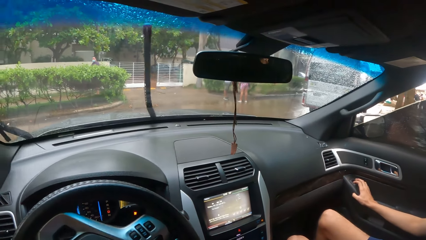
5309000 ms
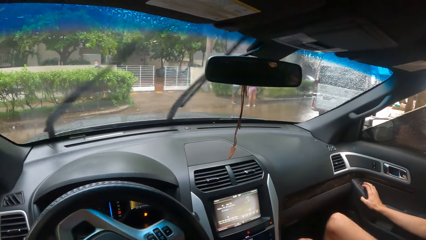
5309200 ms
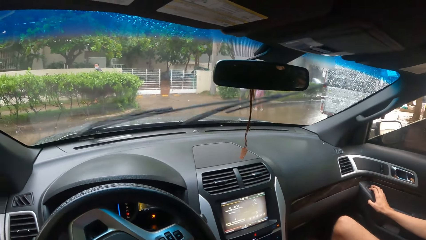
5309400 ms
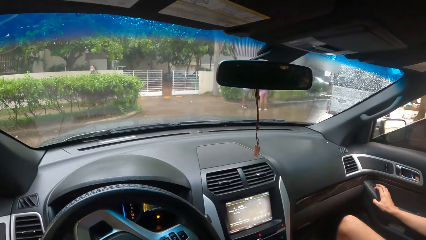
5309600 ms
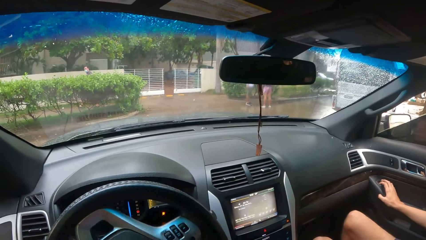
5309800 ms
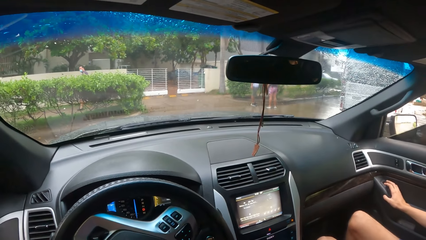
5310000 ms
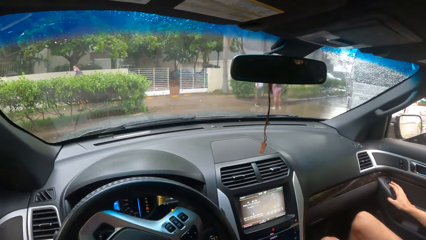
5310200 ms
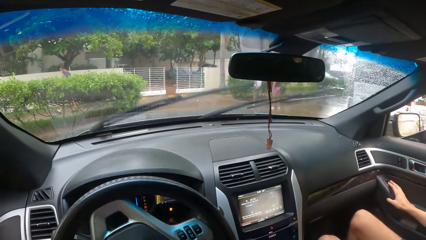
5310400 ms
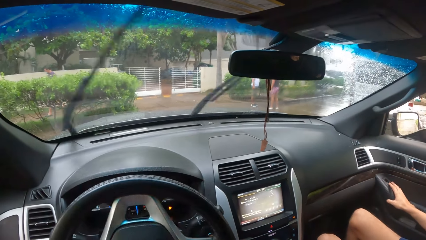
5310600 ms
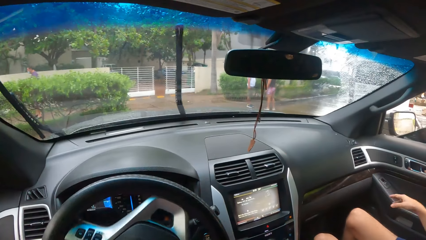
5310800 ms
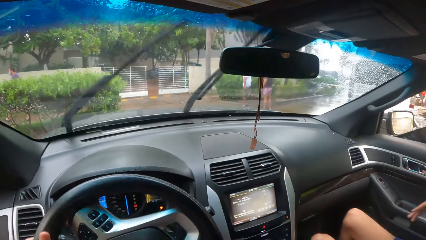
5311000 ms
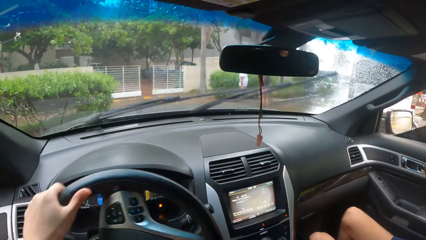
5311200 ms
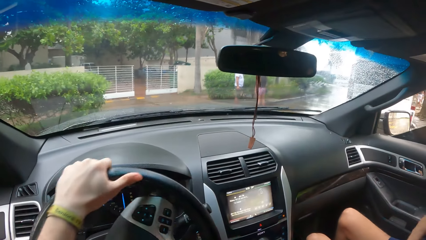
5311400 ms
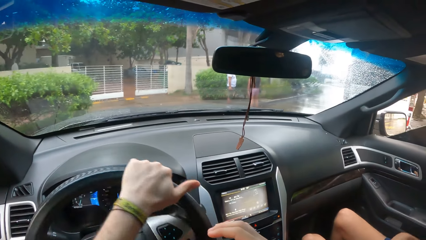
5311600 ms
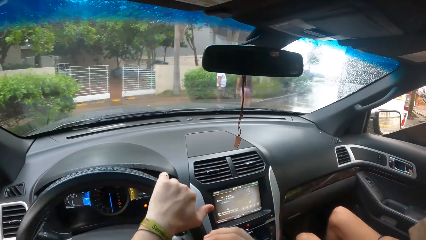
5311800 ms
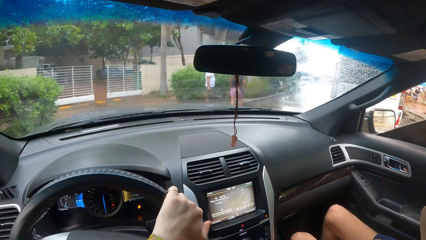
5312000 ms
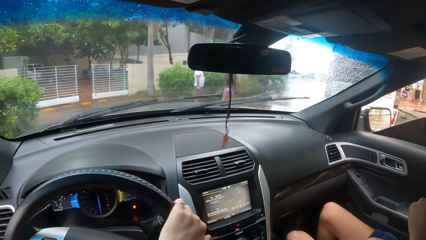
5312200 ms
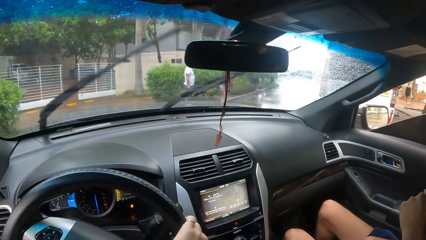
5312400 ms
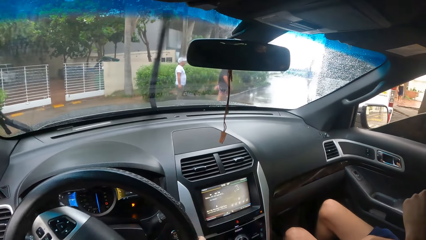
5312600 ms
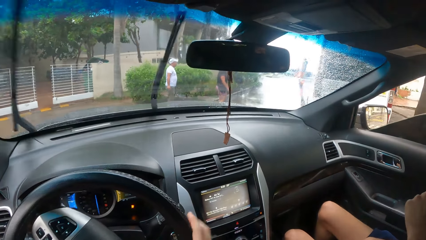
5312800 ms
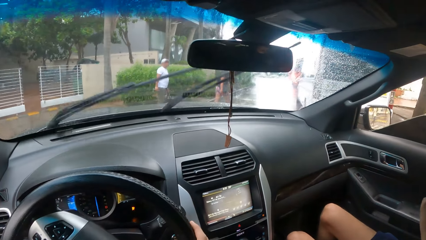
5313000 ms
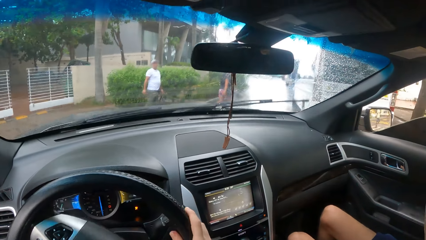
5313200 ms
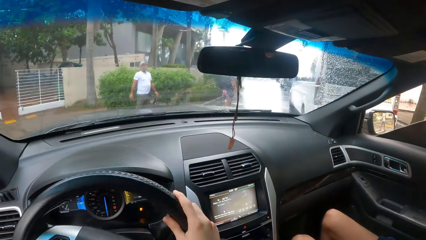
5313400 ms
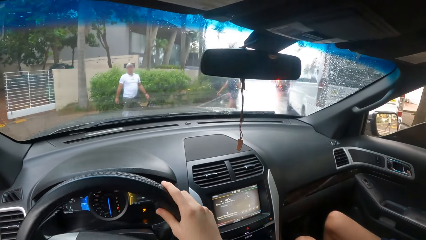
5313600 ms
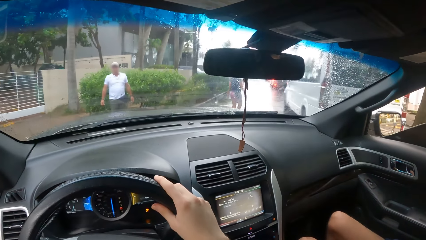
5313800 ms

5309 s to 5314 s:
The camera wearer drives the car.

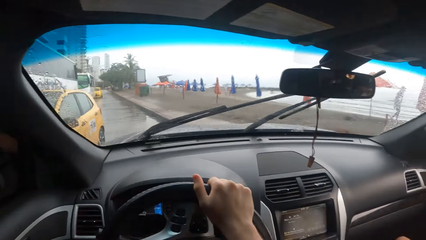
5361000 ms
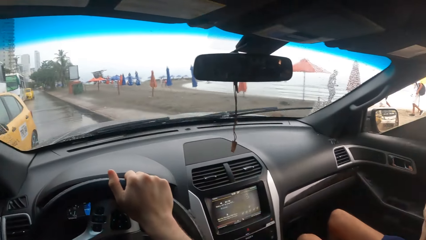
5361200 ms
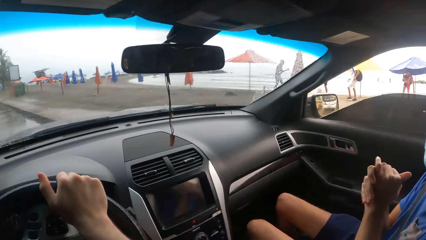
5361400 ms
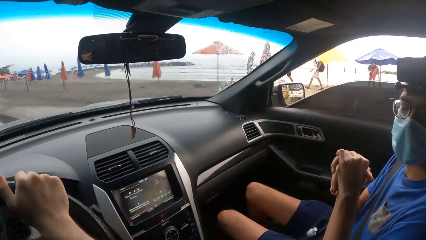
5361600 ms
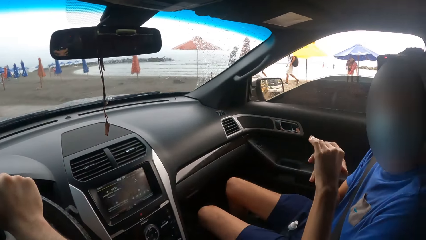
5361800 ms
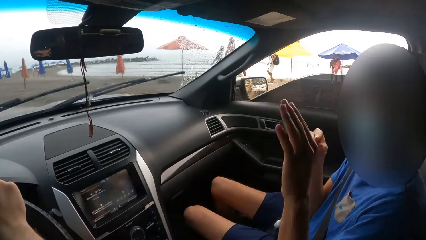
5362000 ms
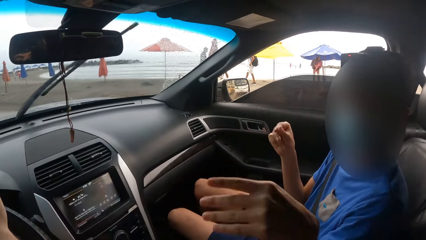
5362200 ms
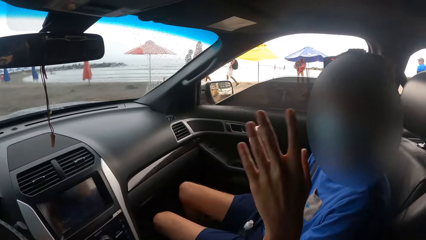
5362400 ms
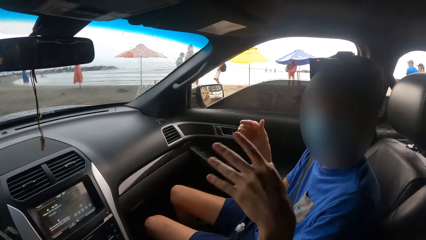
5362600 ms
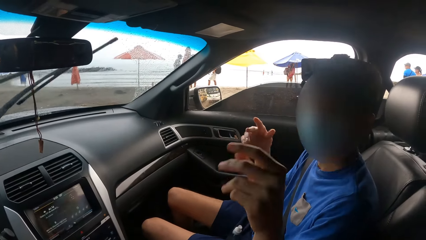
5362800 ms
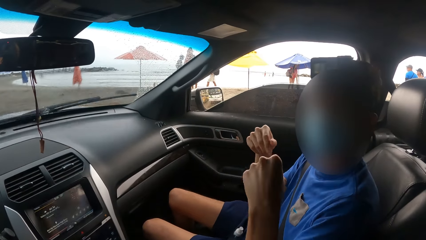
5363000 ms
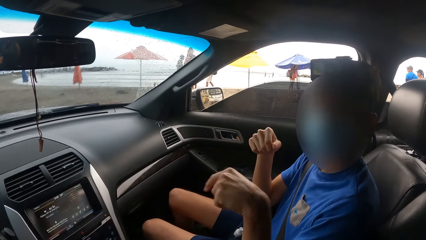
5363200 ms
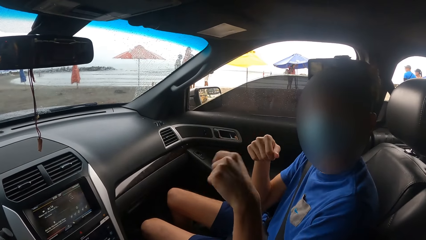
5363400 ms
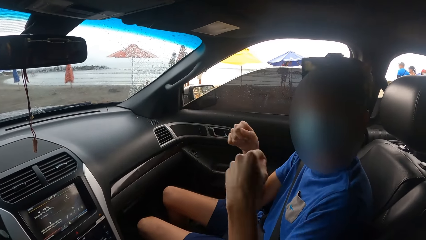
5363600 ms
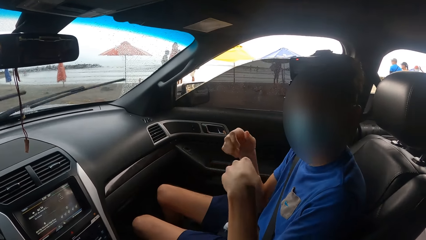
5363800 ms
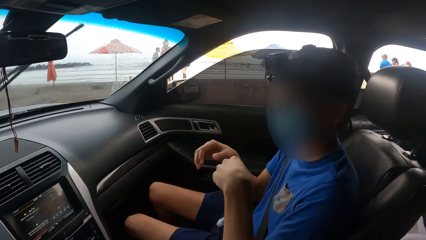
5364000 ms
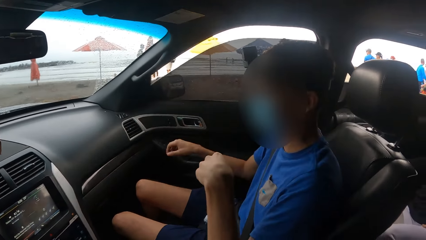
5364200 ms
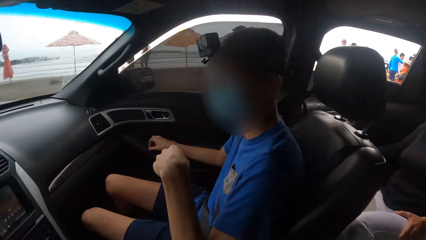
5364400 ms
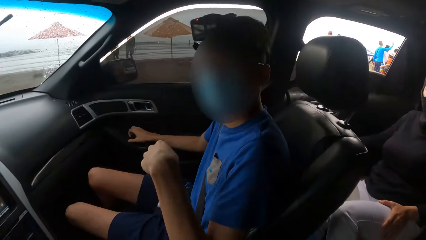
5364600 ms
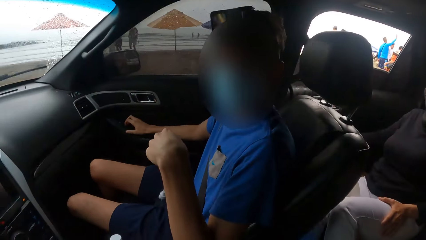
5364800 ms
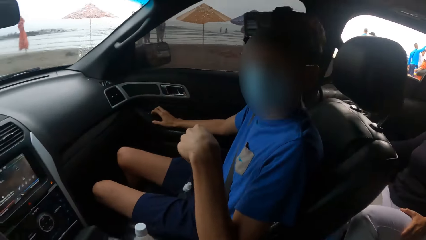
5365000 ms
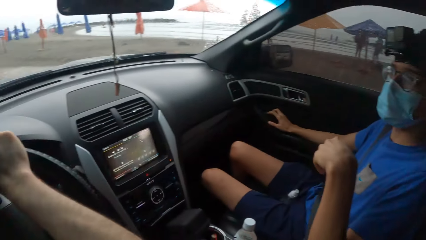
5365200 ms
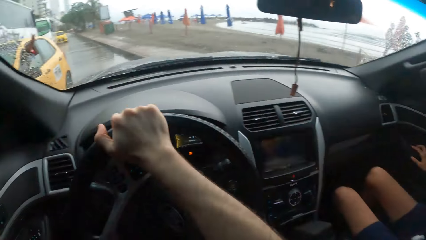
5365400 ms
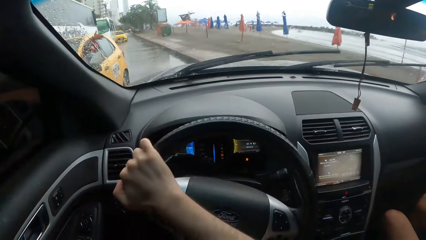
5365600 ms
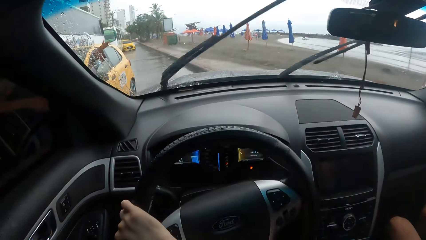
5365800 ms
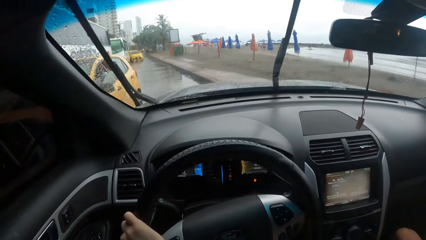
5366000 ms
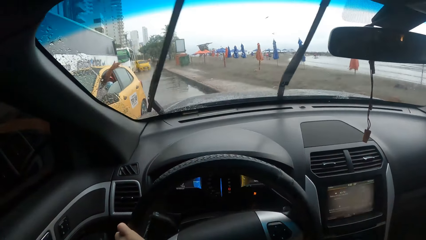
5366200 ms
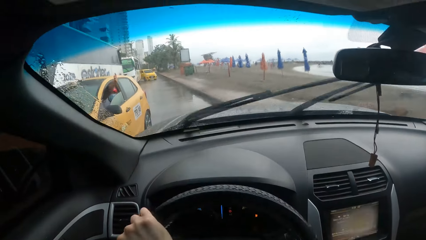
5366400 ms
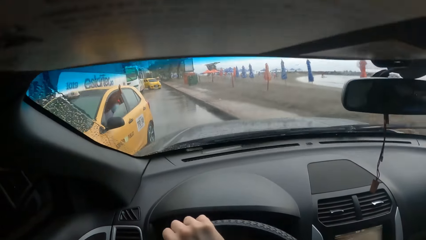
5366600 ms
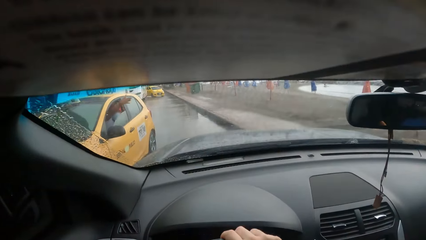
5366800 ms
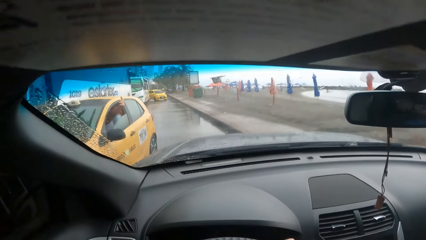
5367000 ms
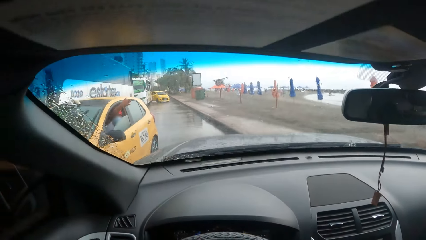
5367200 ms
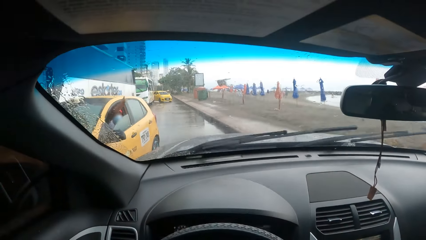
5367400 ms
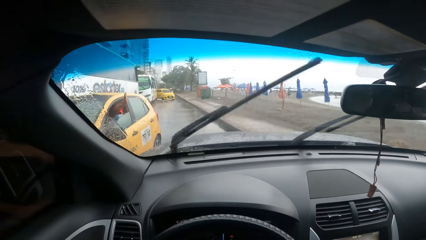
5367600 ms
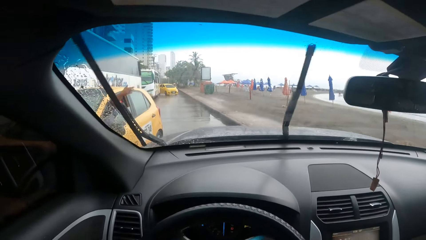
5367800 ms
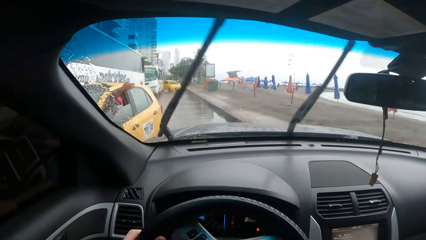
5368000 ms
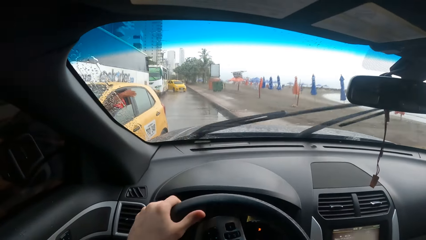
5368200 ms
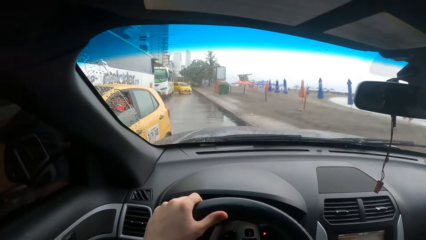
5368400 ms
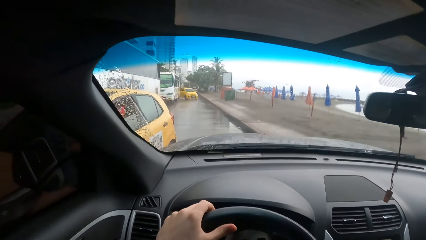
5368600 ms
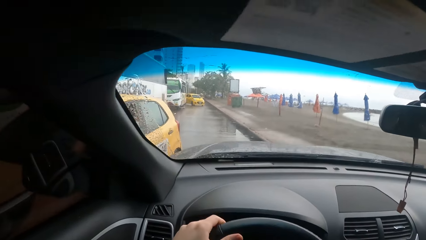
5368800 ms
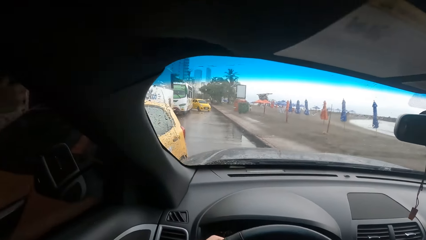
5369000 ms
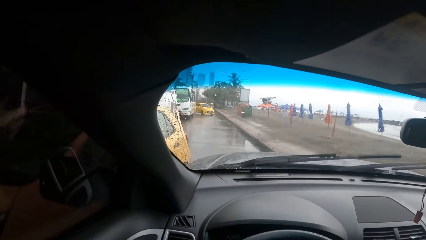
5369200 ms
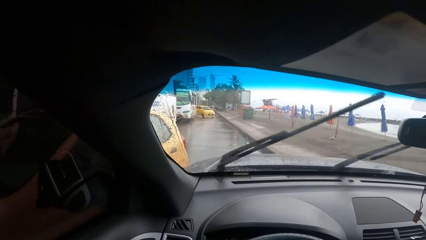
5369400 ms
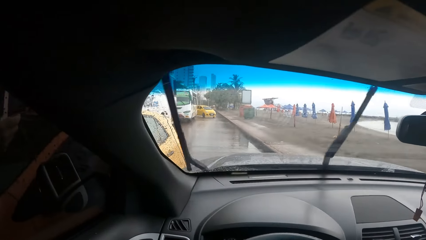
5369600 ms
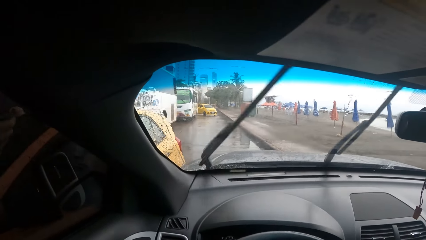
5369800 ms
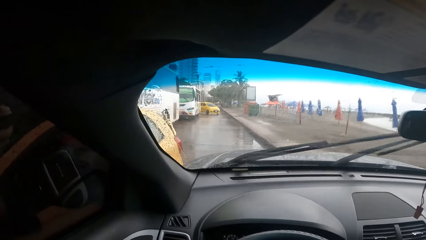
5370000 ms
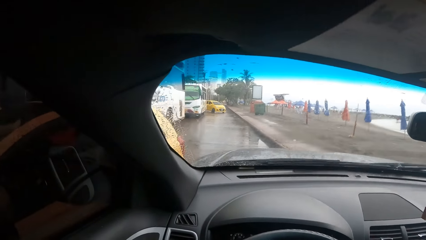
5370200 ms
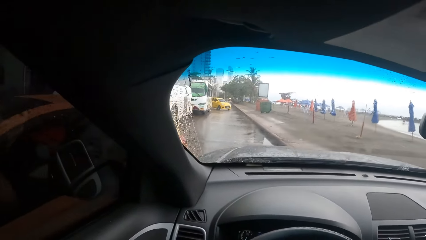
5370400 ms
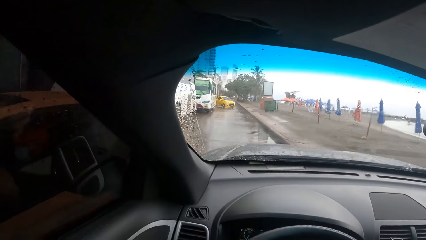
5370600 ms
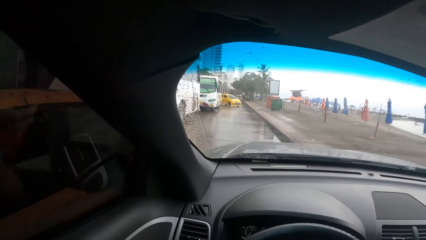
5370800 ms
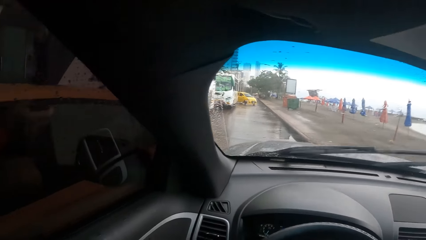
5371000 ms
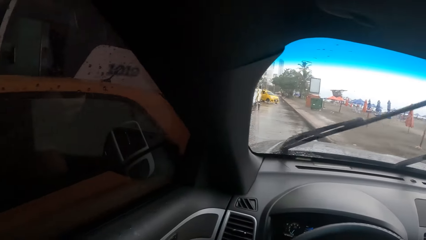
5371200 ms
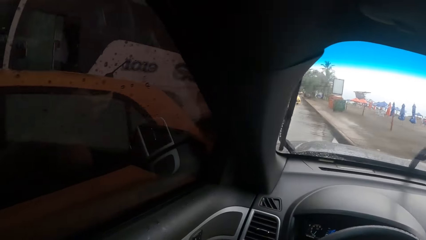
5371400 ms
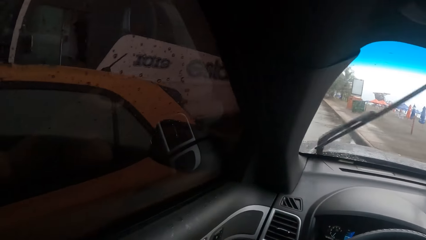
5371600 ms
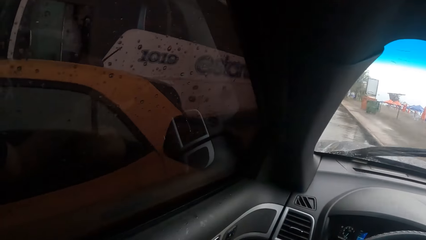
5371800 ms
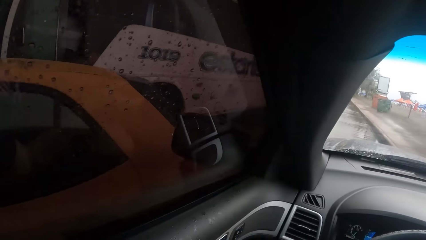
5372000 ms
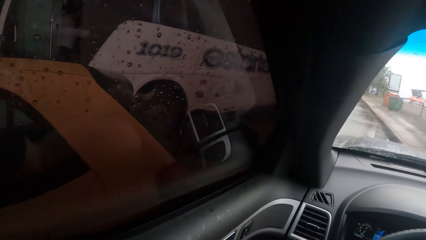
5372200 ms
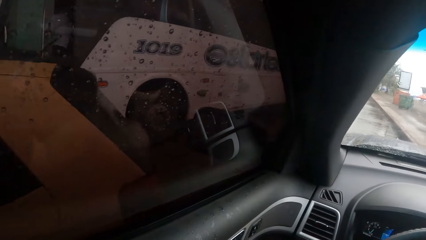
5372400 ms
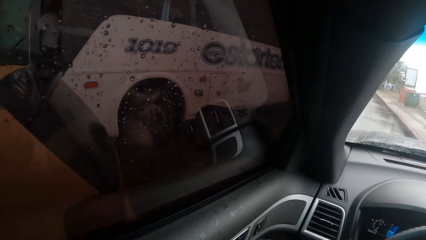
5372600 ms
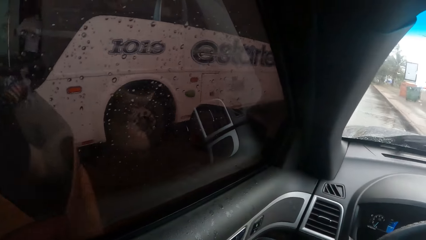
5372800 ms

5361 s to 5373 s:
The camera wearer interacts with a man. They look at the man. The man closes the car window. The camera wearer drives the car. They drive the car again.
